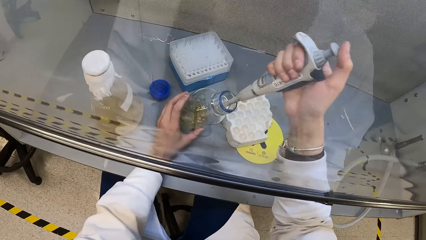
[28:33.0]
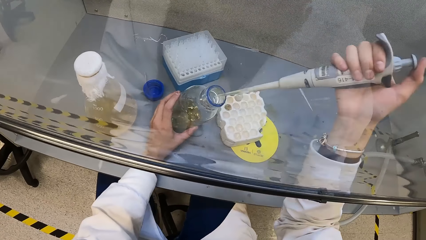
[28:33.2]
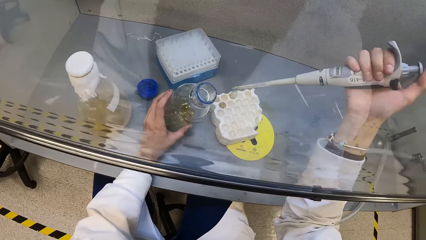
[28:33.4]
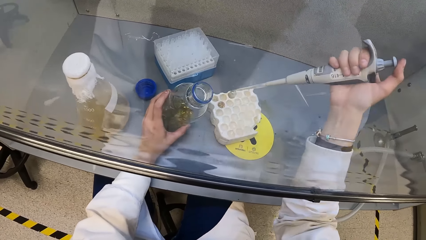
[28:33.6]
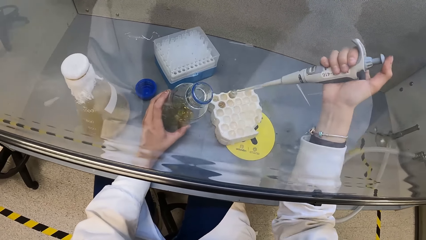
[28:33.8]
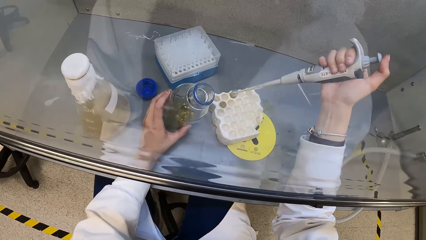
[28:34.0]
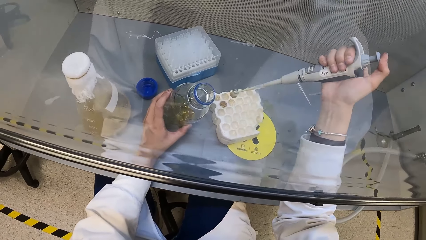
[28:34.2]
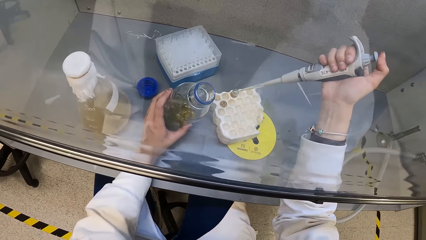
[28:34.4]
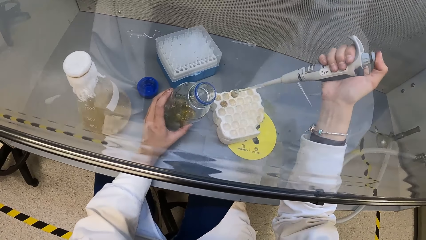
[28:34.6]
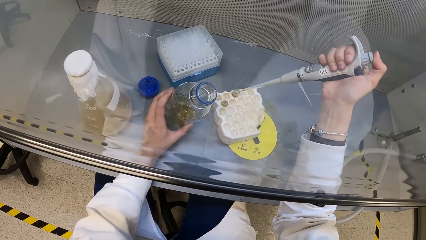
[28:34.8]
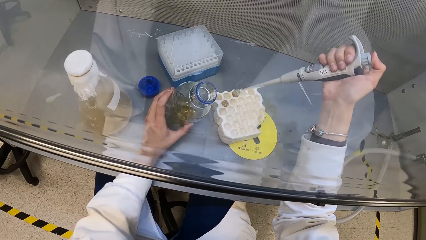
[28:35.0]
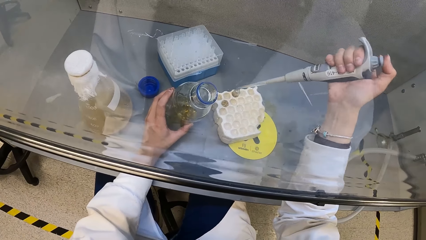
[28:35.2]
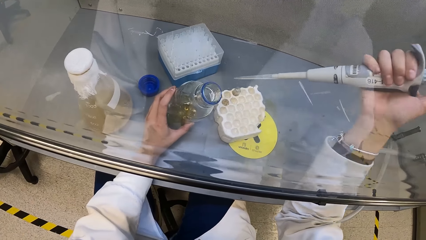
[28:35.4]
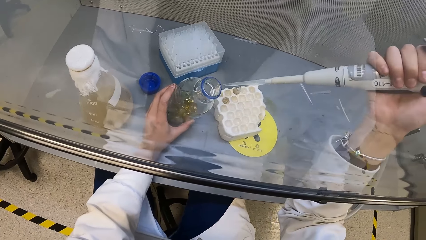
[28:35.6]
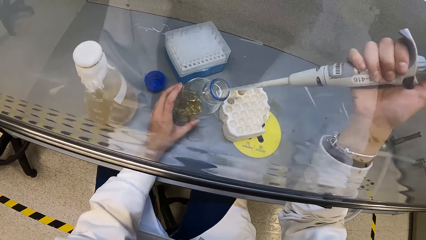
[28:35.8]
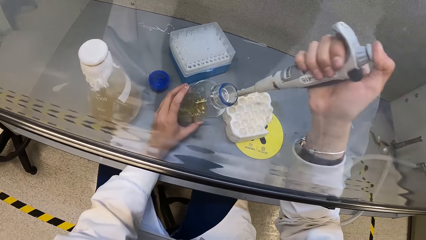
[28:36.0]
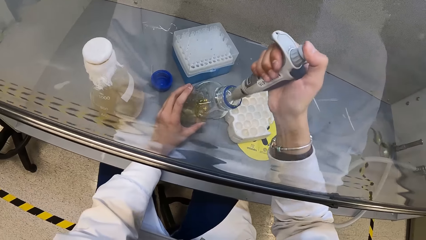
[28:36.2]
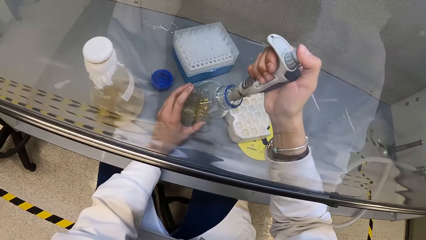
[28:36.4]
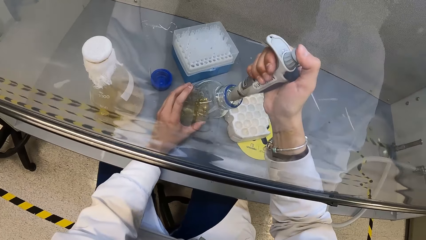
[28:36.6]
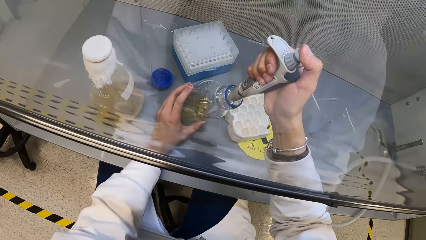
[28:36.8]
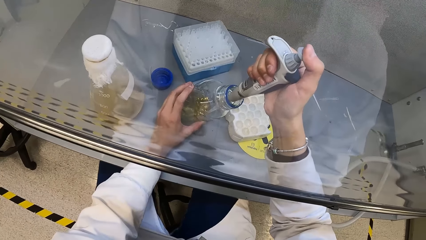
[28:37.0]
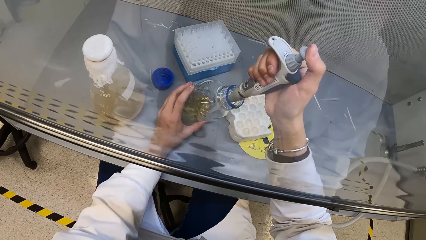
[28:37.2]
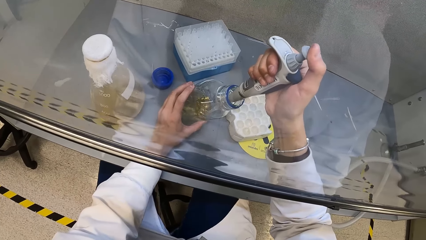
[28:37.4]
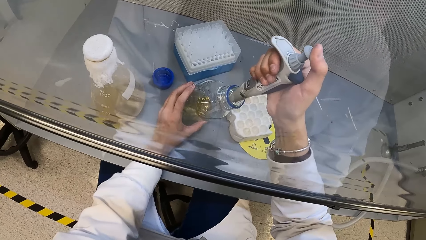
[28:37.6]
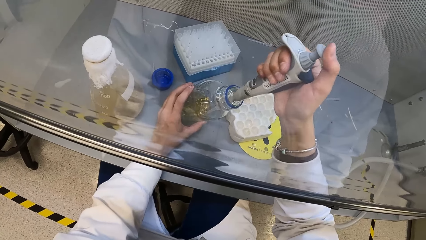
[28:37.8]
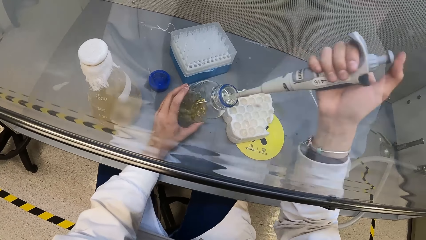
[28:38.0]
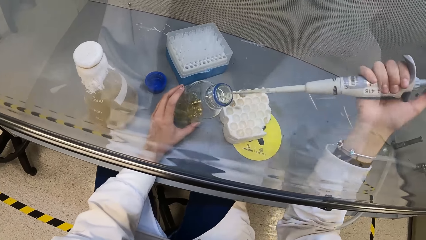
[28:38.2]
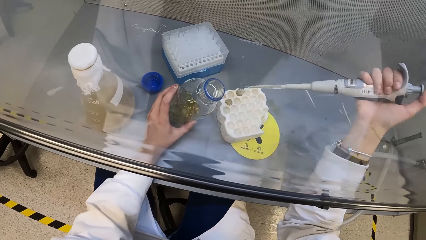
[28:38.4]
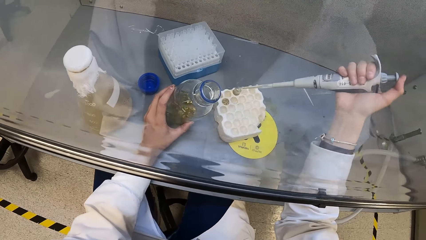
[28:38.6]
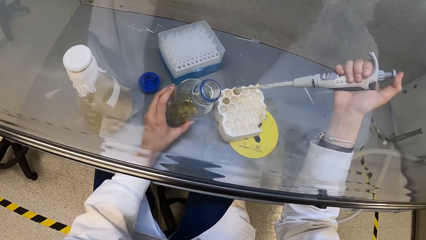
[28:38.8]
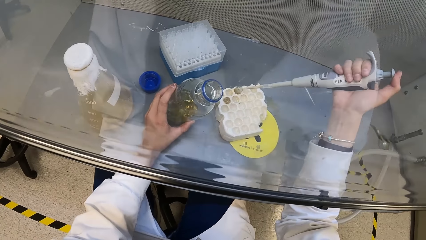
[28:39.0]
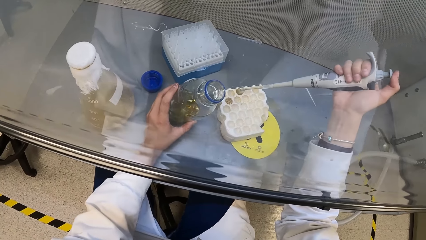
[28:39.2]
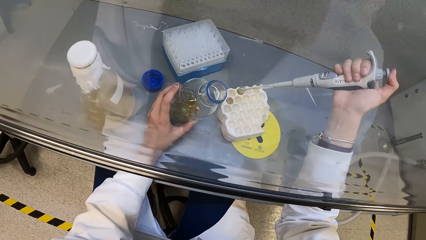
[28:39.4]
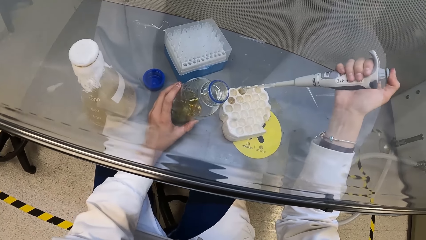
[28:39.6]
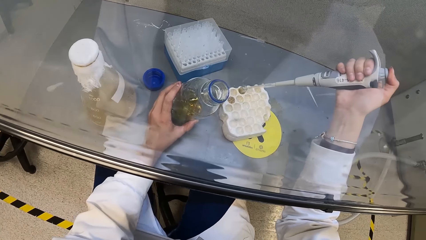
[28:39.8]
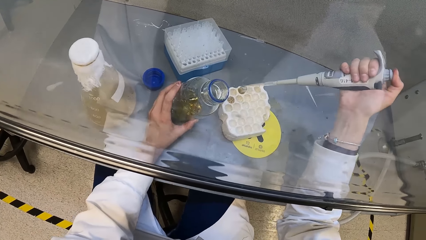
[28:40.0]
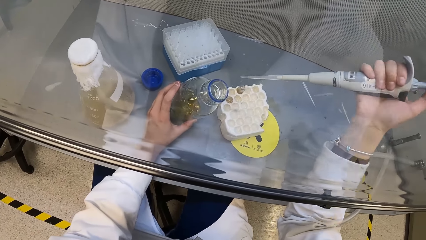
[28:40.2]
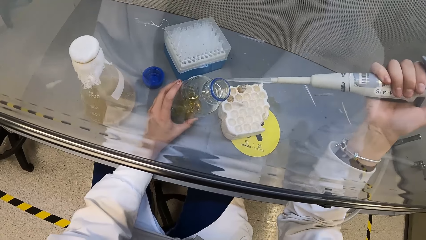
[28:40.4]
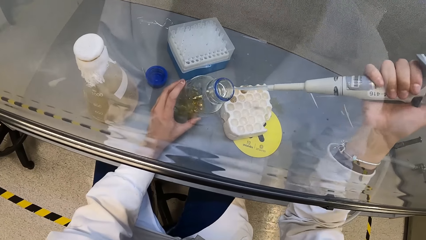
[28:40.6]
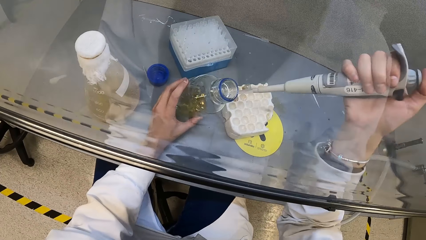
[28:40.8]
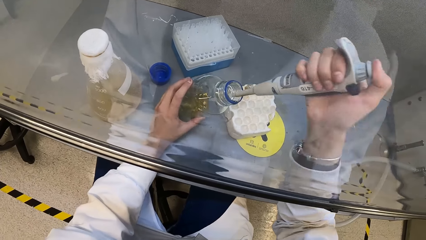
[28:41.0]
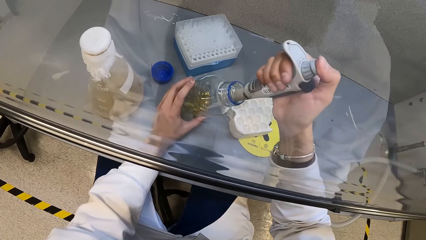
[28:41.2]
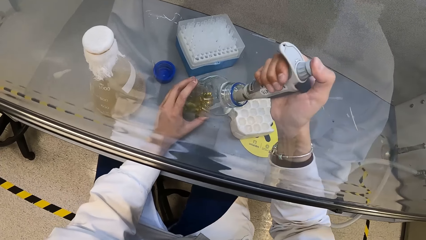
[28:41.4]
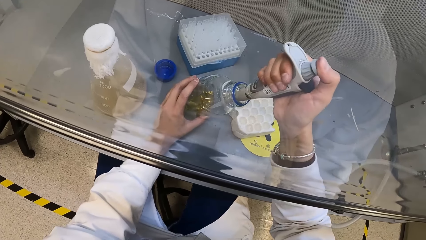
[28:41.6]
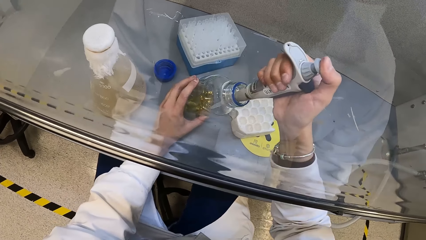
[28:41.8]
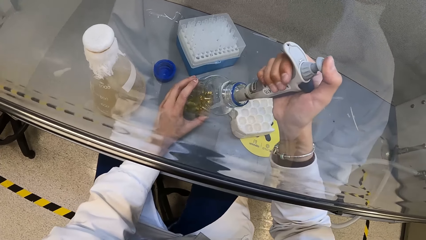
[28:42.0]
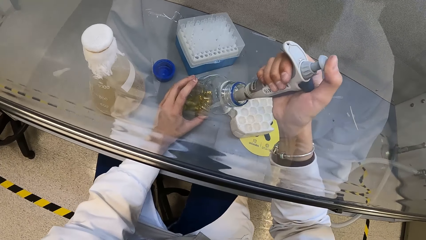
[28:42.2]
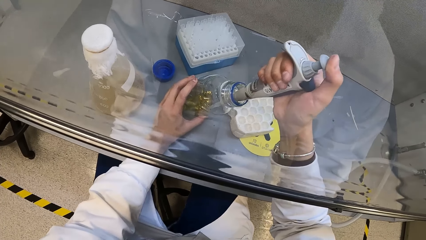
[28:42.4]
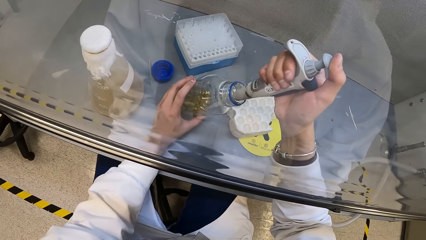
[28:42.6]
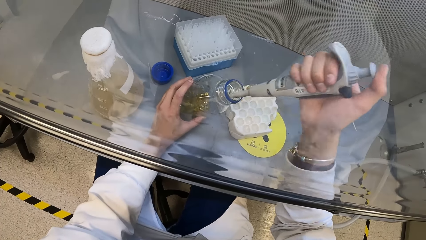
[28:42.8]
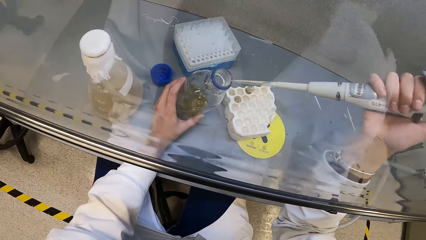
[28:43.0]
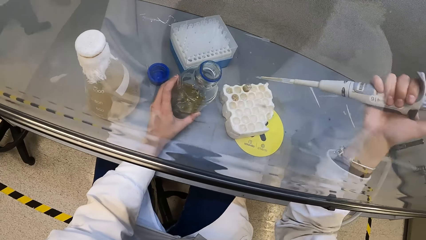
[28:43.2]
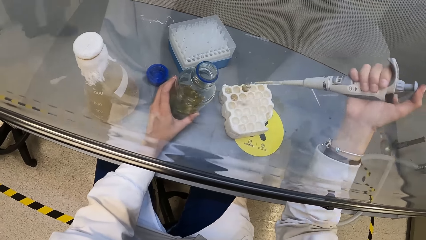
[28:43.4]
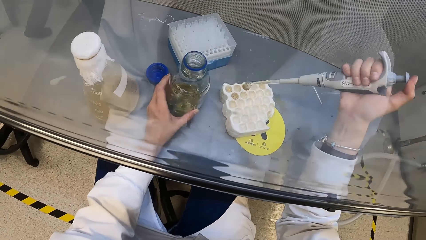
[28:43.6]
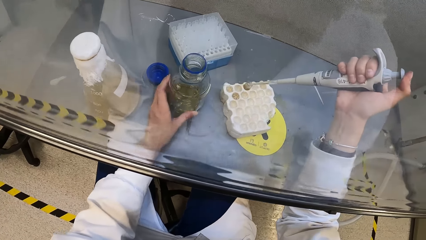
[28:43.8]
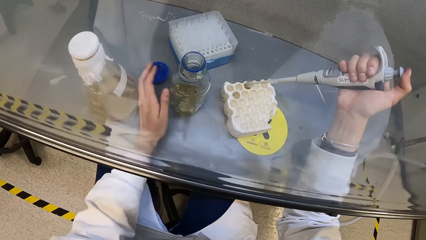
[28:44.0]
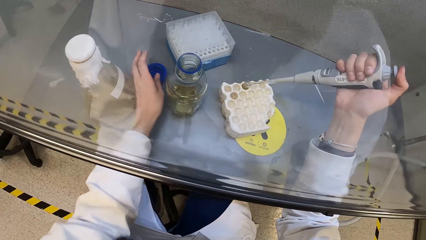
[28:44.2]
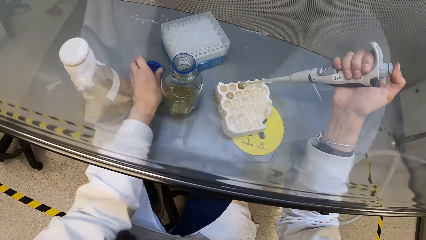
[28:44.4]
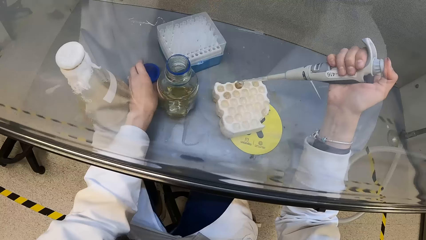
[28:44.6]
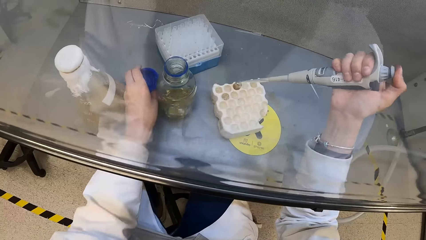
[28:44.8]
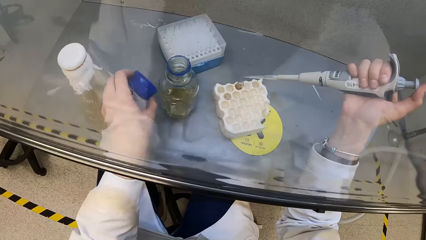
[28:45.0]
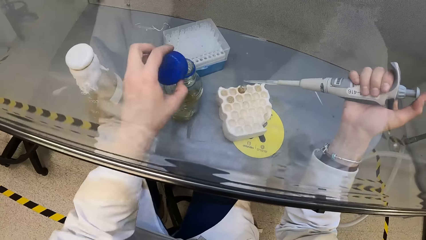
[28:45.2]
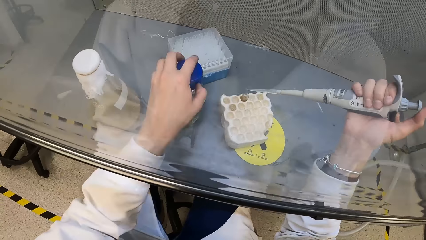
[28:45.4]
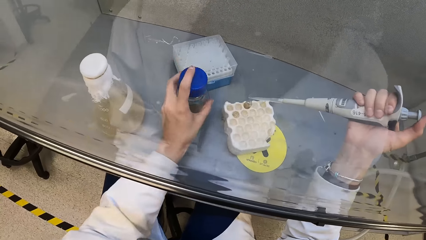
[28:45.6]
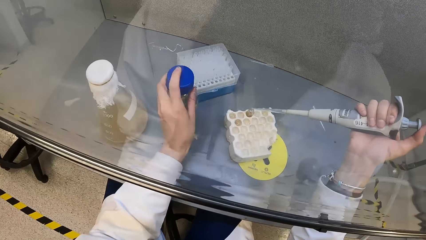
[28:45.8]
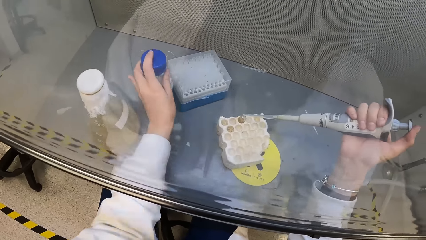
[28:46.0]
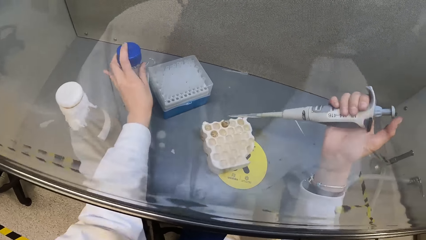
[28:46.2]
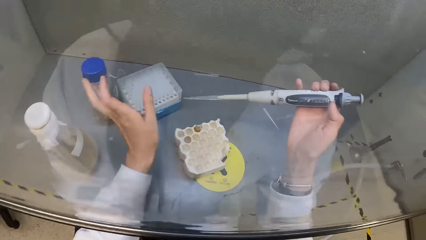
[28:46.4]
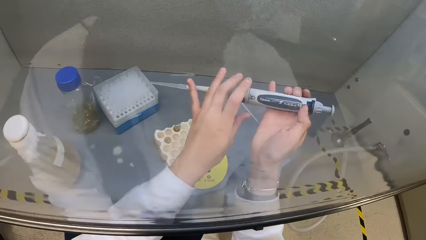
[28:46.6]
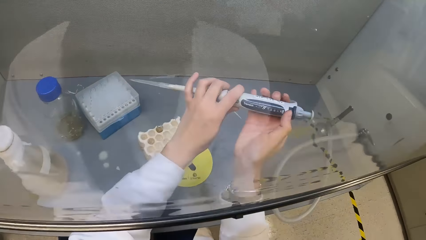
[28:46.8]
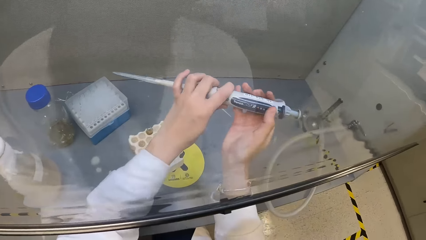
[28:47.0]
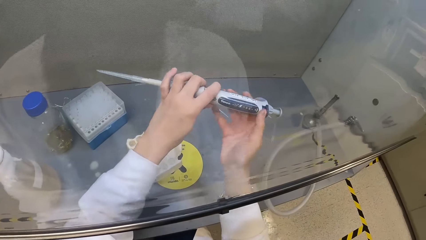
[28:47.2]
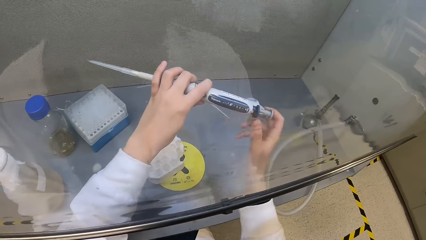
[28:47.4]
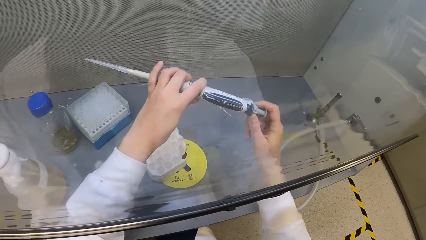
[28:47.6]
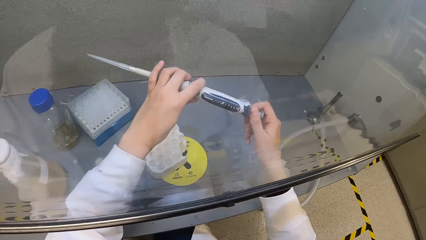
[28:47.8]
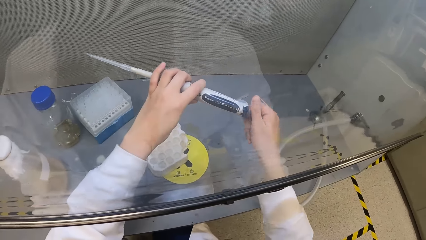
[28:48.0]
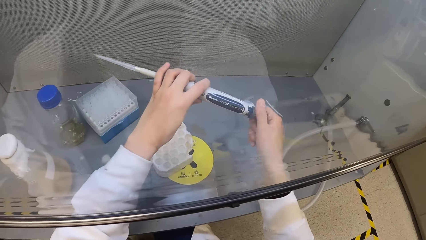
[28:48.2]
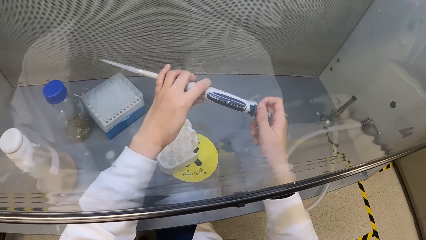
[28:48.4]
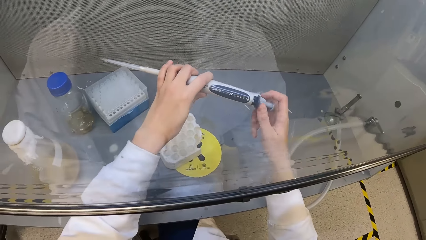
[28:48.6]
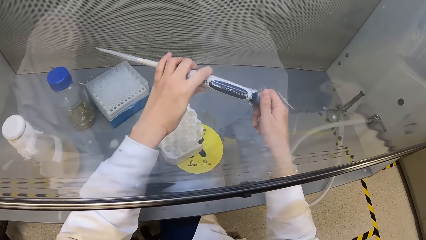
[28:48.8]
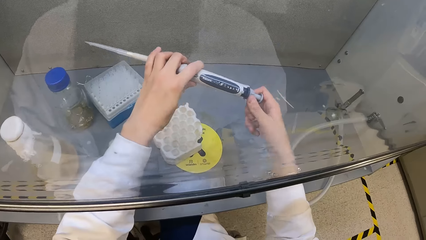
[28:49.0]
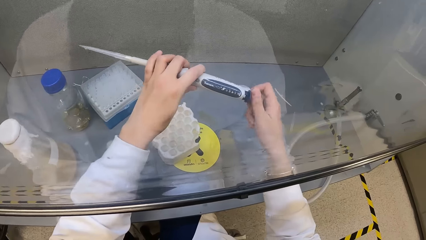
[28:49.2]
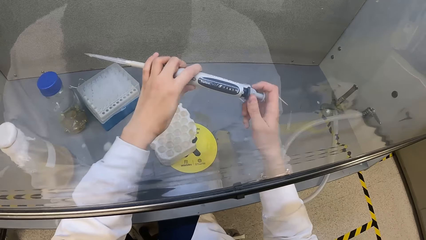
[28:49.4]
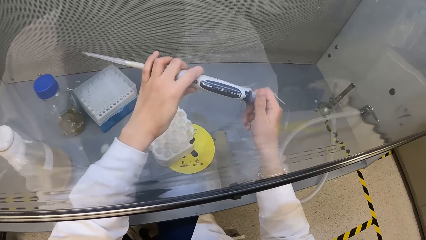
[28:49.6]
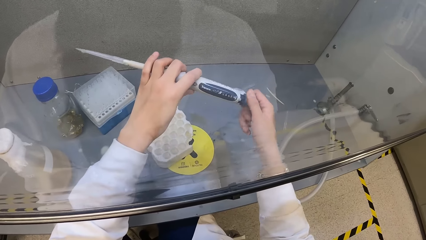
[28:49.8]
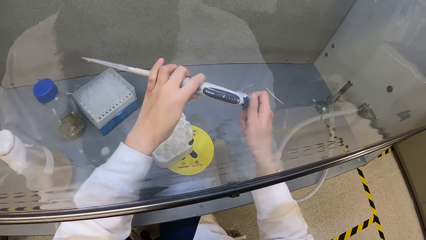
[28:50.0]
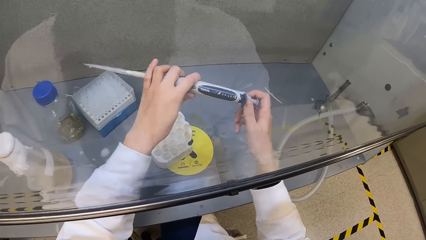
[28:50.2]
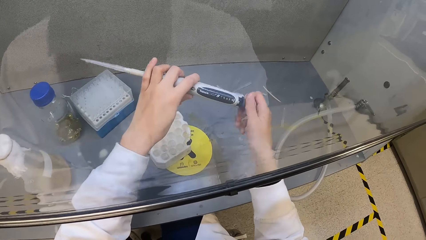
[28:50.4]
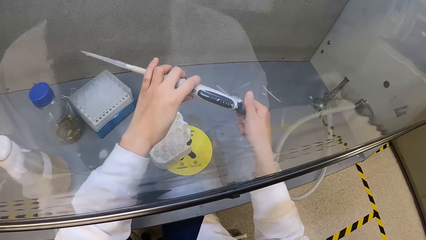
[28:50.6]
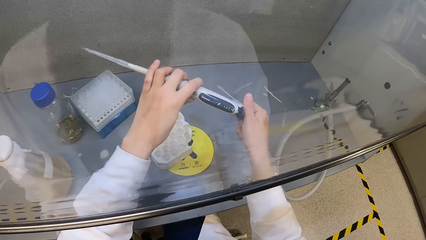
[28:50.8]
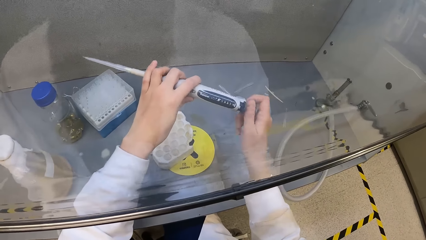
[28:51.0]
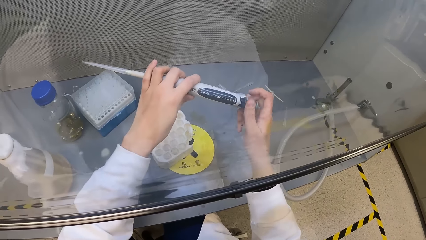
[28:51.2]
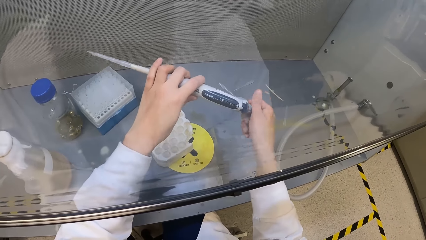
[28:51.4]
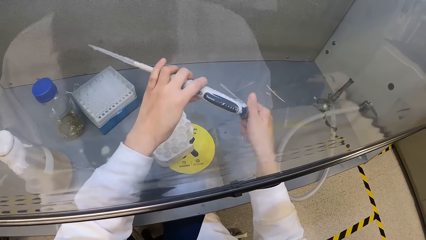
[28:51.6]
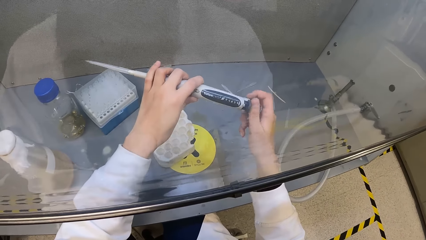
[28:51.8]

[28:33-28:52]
The camera wearer releases the chemical from the pipette or syringe in her right hand into a test tube in the test tube crate. She sucks in chemical from the opened bottle in her left hand with the pipette in her right hand. She releases the chemical from the pipette in her right hand into the test tube in the test tube crate. She sucks in chemical from the opened bottle in her left hand with the pipette in her right hand. She releases the chemical from the pipette in her right hand into the test tube in the test tube crate. She picks up the bottle cover in the booth with her left hand. She covers the bottle in the booth with the bottle cover in her left hand. She moves the bottle. She holds the pipette with her hands. She adjusts the syringe. She turns the pipette control with her right hand.
